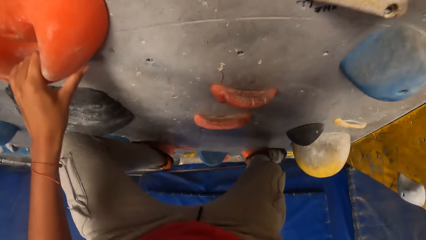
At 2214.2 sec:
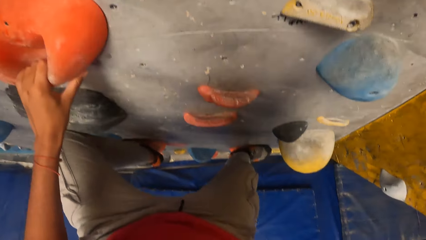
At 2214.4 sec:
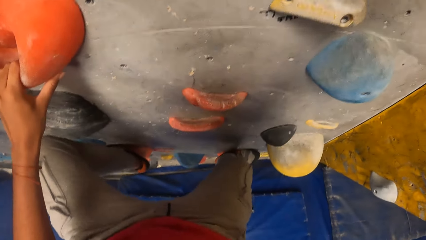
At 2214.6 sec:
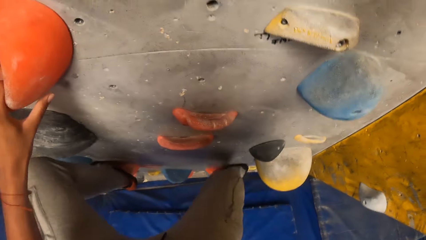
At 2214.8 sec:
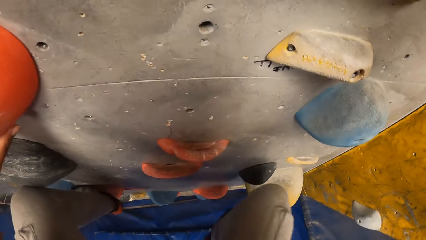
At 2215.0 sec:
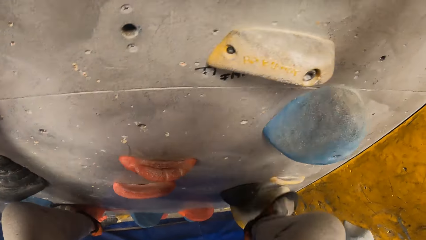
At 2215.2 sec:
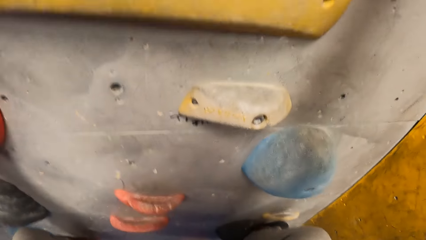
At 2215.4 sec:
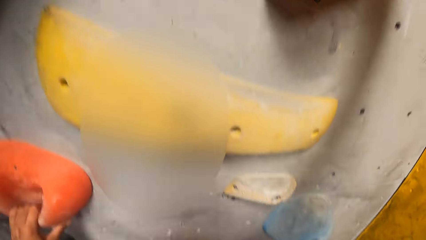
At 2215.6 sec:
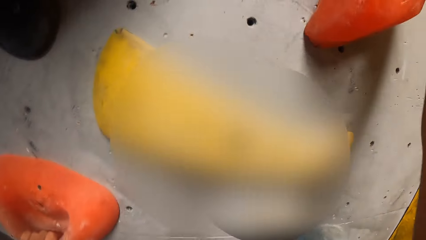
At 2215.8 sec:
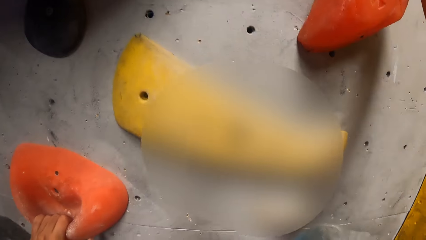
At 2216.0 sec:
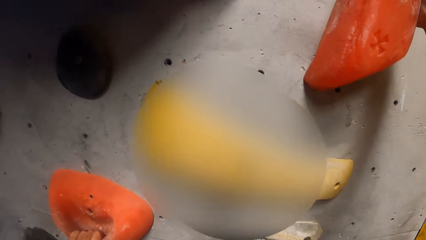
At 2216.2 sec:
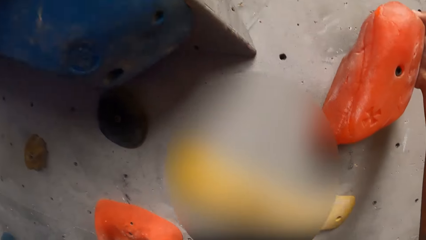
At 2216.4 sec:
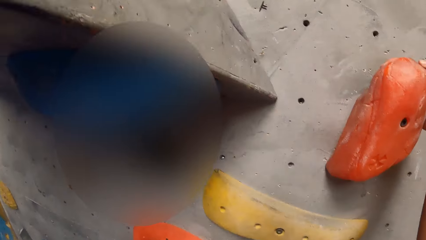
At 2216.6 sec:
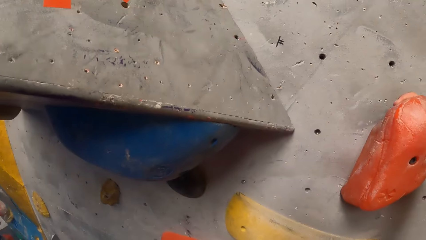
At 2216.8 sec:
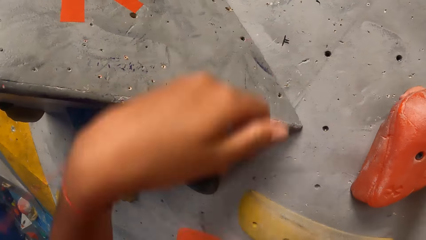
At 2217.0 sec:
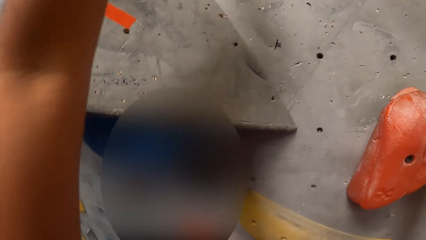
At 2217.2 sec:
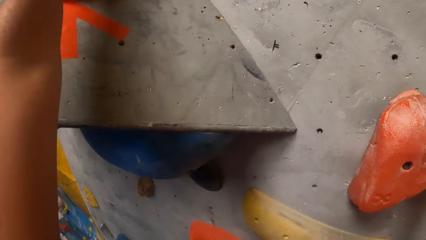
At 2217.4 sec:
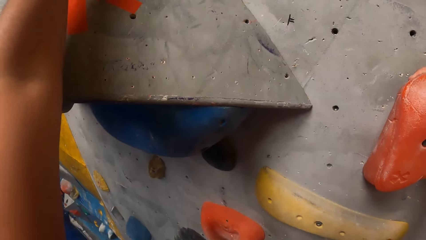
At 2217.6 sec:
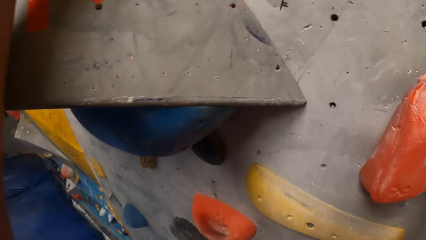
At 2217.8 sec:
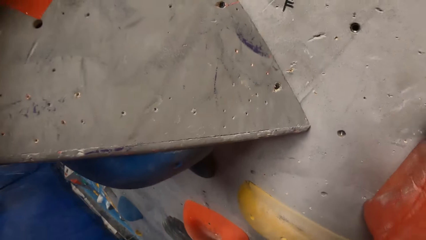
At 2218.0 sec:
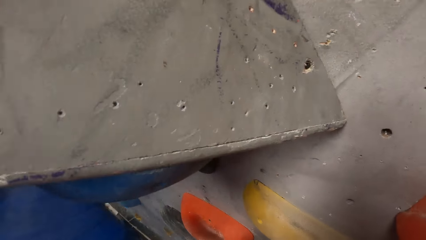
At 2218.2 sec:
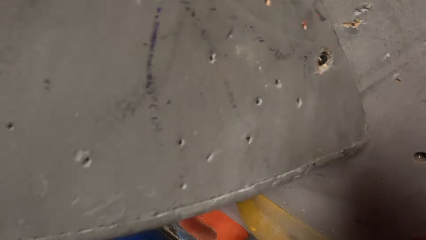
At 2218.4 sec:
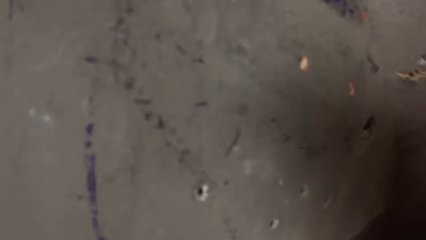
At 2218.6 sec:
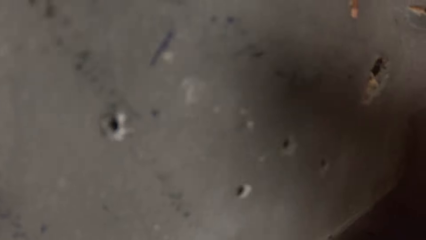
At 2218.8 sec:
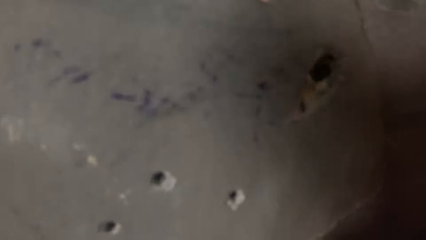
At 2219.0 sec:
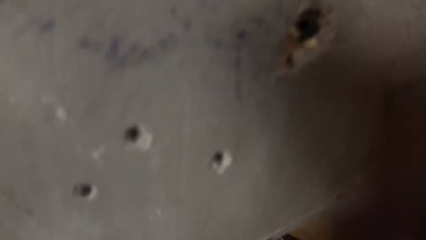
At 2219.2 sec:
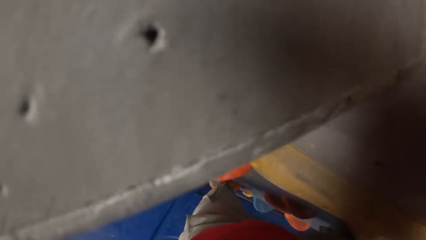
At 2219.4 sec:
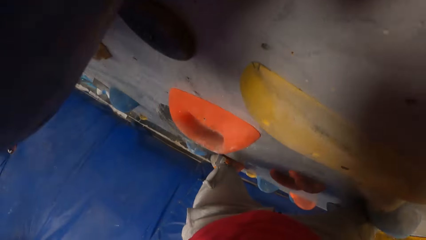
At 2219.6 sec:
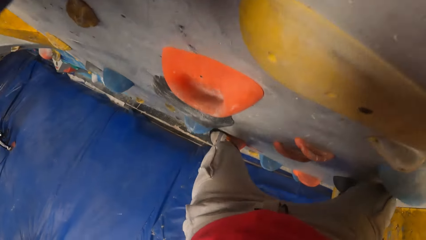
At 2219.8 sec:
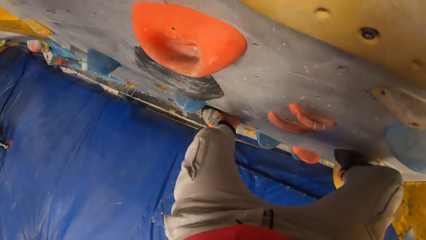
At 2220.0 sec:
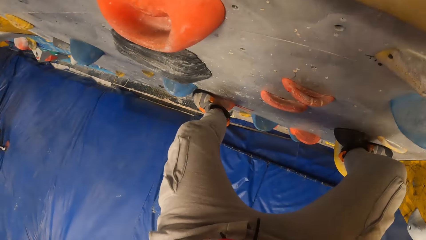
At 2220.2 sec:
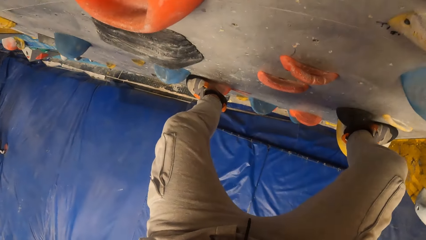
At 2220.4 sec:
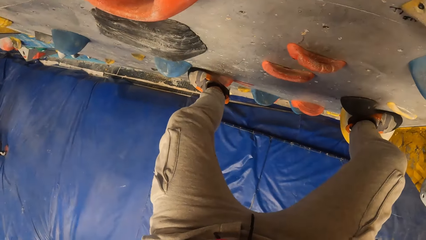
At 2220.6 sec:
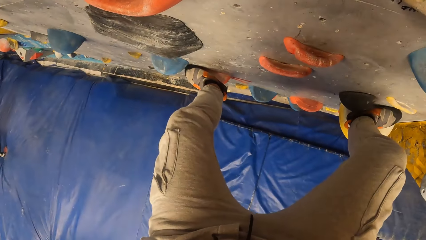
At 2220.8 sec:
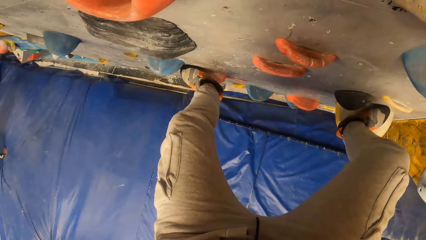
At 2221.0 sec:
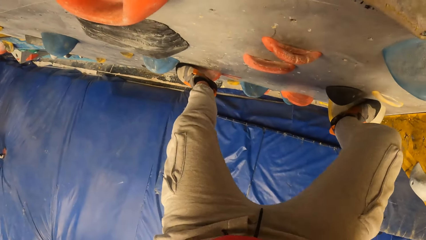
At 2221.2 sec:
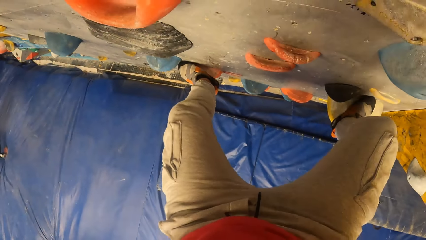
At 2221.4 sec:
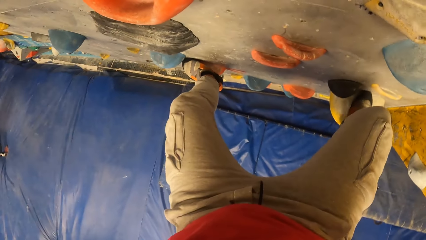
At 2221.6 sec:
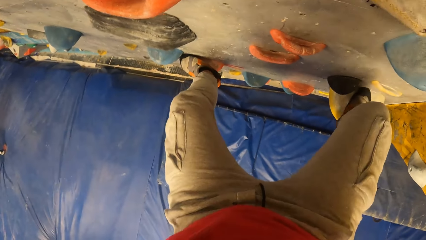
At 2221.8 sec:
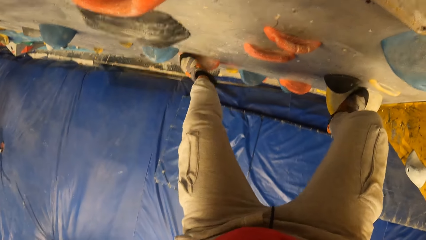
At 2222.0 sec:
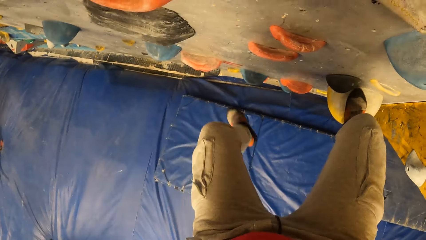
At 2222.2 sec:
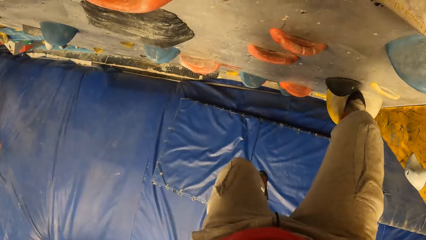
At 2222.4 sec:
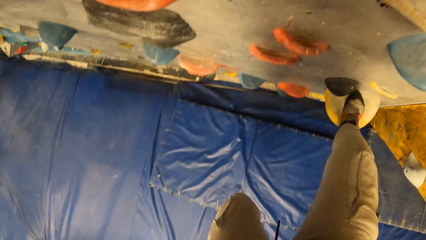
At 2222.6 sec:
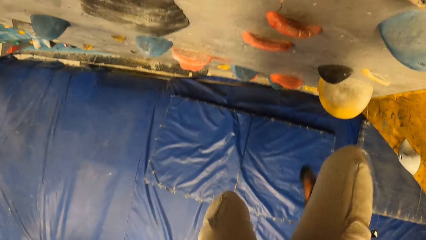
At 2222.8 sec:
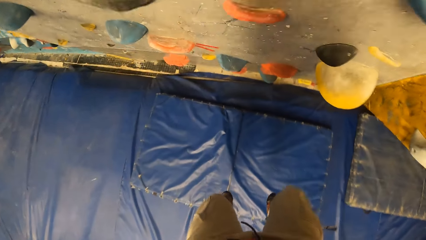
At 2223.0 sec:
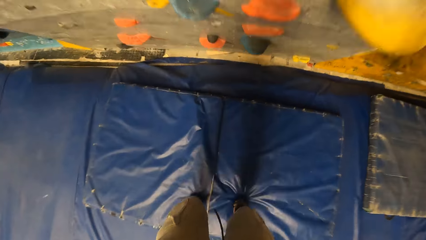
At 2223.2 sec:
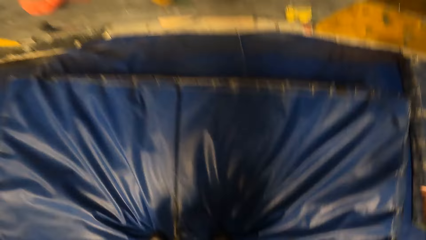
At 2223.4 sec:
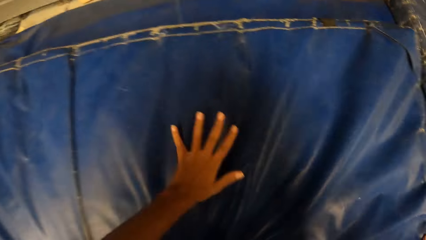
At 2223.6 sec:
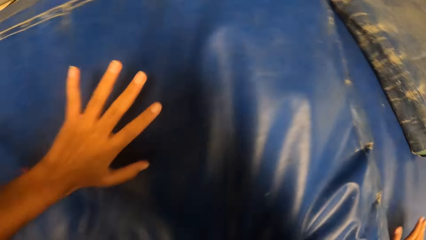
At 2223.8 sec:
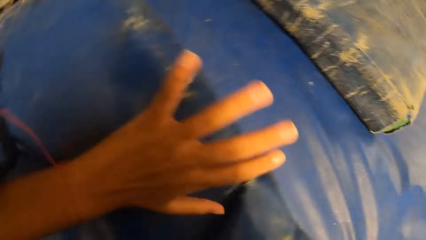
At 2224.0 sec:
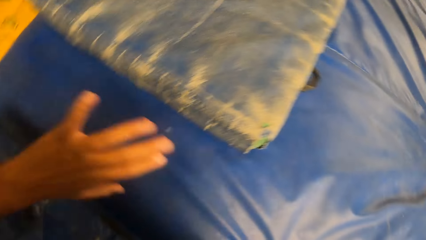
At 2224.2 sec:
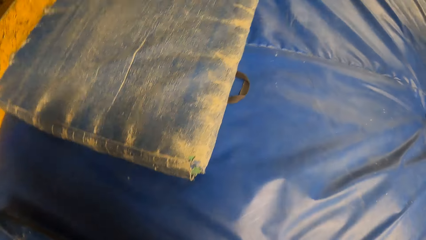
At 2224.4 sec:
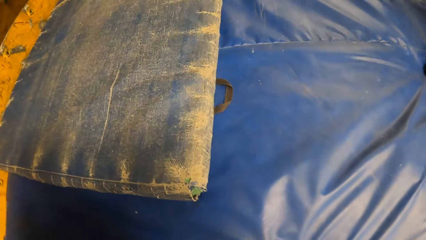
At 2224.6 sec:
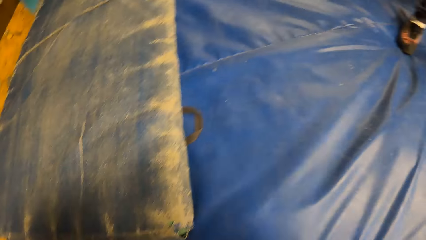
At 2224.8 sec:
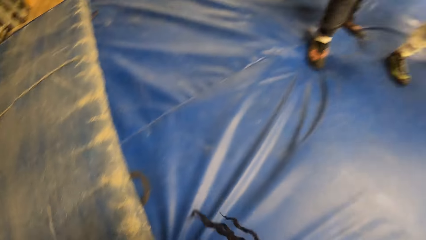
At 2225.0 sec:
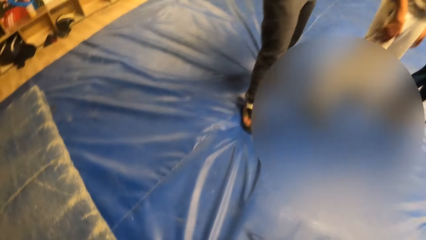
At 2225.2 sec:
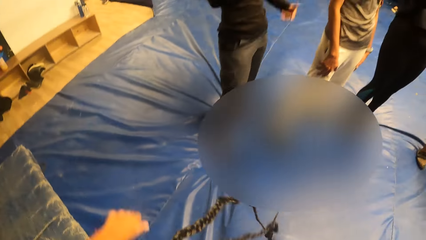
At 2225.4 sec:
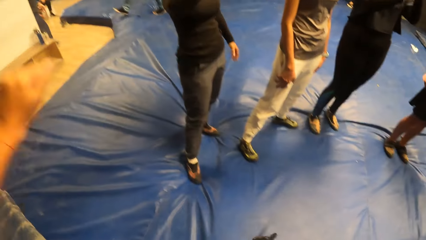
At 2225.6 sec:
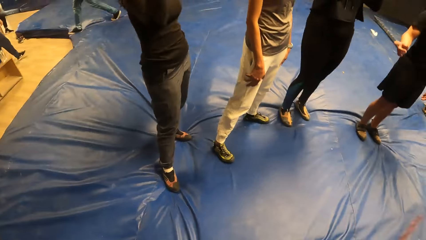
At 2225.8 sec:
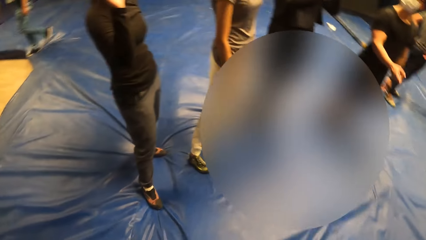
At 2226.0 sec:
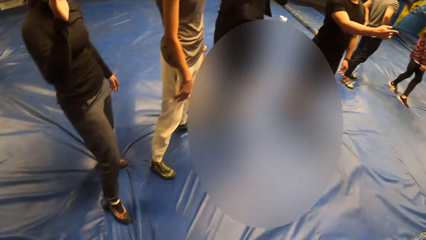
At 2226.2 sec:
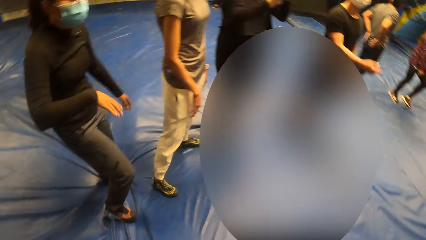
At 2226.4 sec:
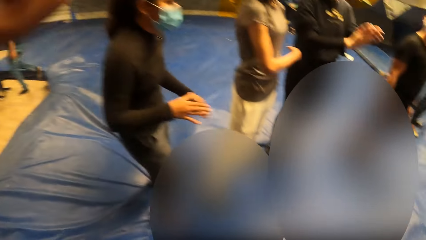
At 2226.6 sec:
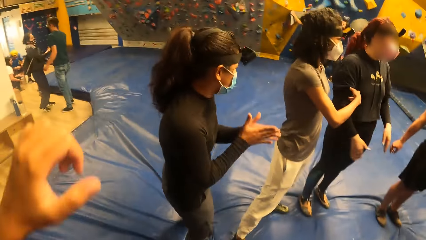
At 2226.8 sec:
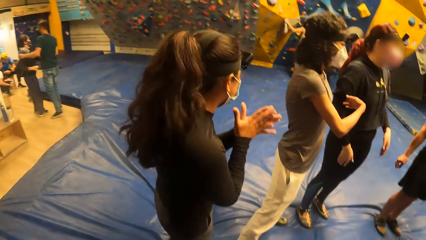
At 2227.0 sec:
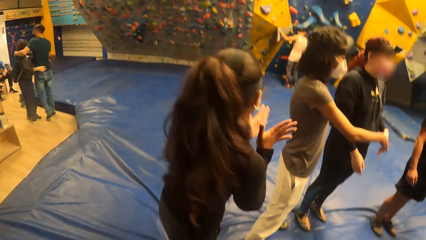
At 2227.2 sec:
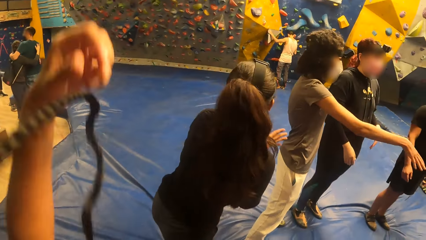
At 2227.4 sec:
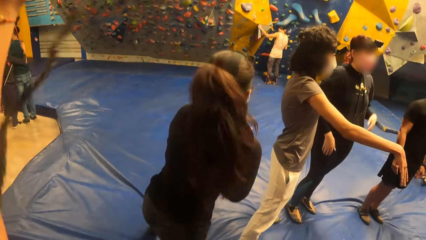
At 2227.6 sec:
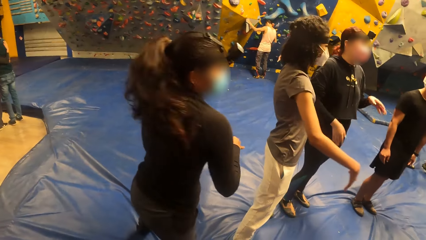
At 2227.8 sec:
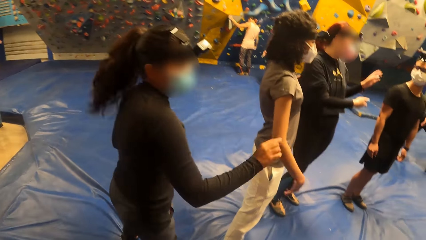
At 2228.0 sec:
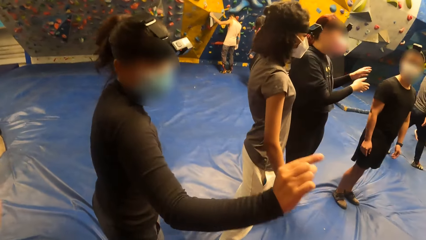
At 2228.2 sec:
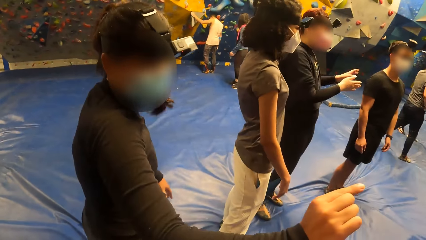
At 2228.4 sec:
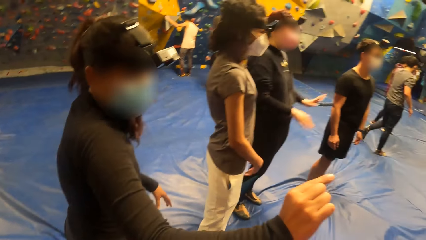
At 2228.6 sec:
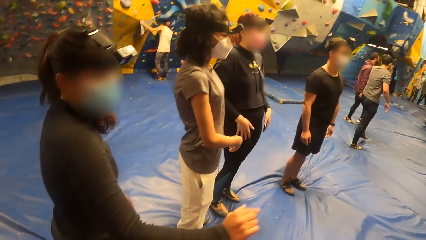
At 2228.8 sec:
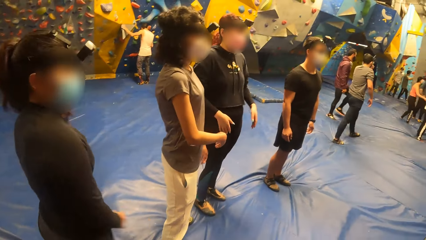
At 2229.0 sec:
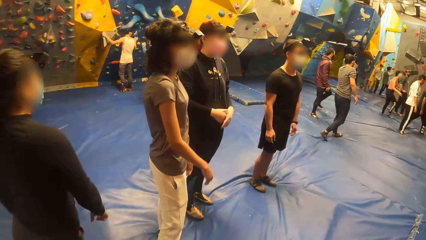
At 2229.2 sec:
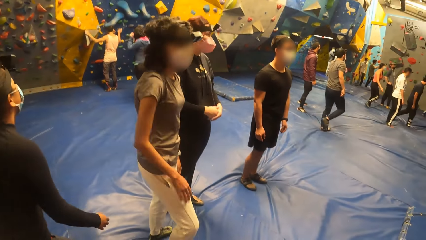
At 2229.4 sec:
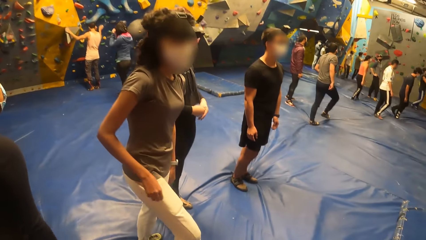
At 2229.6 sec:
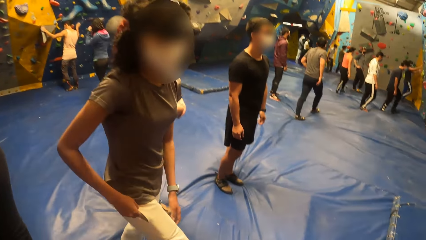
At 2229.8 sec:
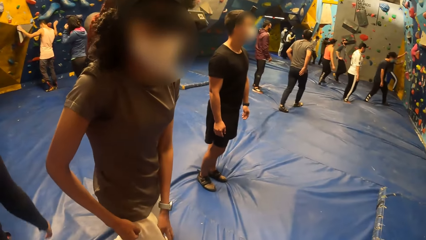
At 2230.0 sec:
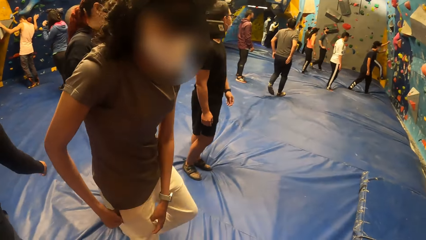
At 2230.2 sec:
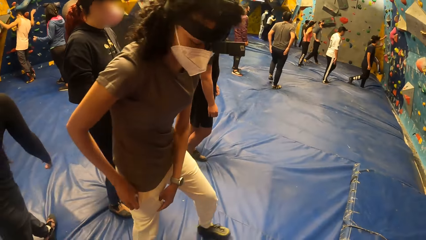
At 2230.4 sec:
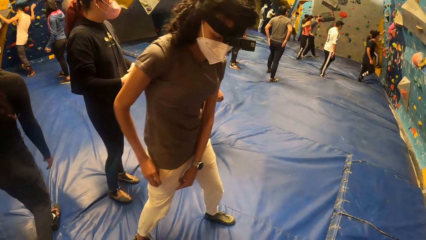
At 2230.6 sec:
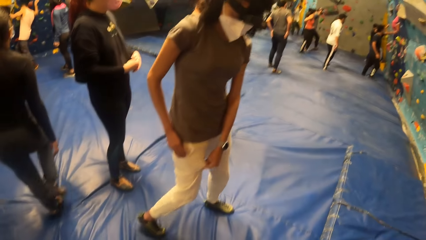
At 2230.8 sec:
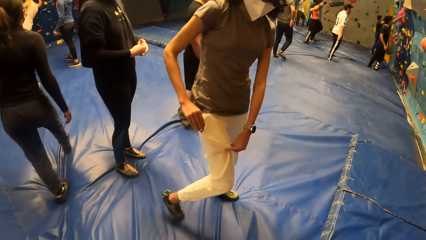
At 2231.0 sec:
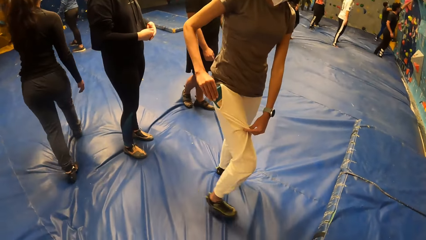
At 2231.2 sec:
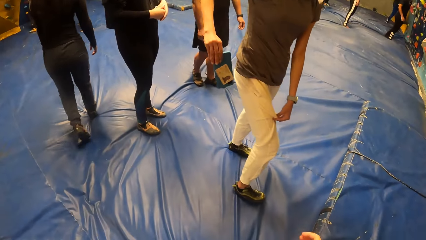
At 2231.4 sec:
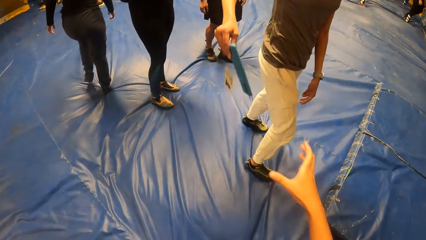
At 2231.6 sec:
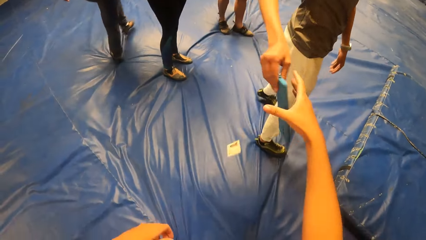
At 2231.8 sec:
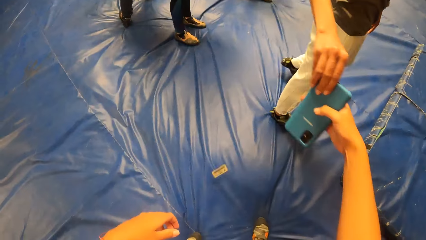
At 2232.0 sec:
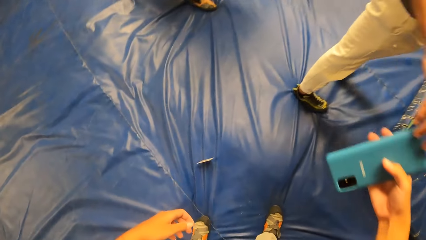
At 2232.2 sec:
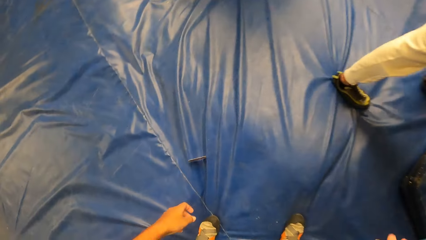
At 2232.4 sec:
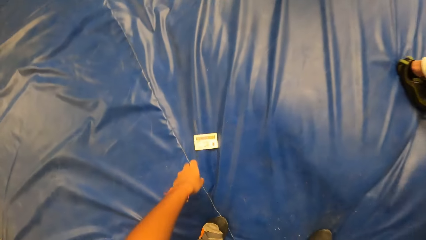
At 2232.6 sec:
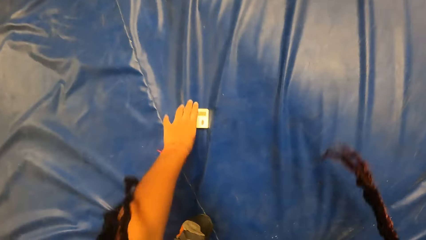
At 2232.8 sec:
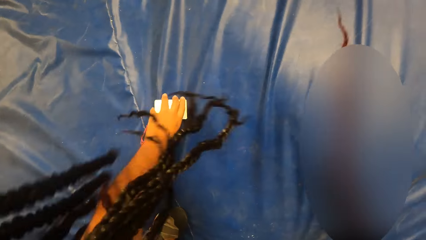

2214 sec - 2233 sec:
The camera wearer climbs the wall with her hands. She puts her left hand on a climbing hold on the wall. She jumps down from the wall. She steps on the tent. She moves away from the wall. She raises her hand. She bumps her left fist with the right fist of a woman. Another woman brings out a mobile phone from her pocket with her right hand. The other woman hands the camera wearer the mobile phone with her right hand. The camera wearer picks up a card from the ground with her left hand. She takes the mobile phone from the other woman.
